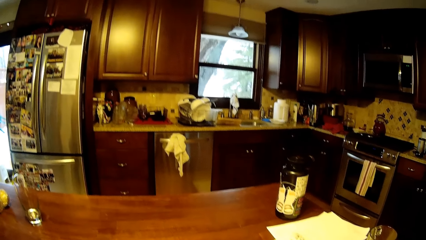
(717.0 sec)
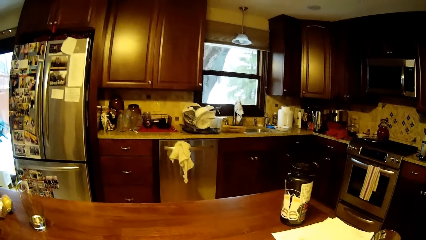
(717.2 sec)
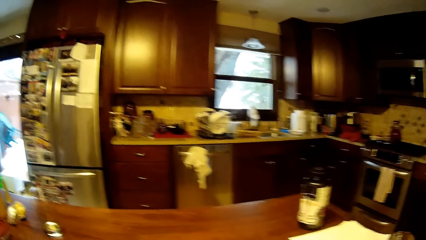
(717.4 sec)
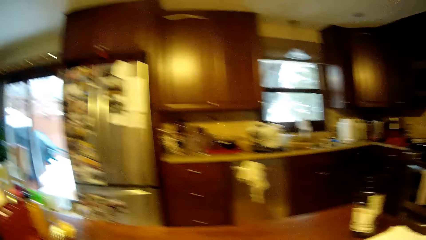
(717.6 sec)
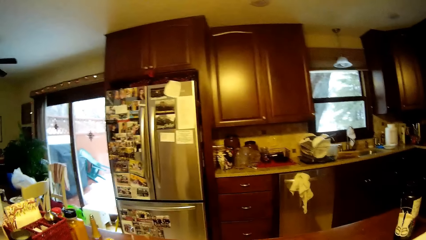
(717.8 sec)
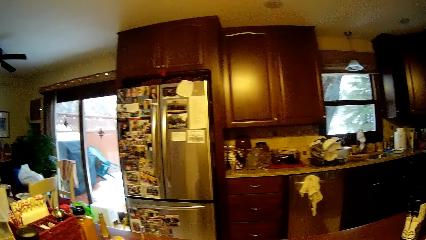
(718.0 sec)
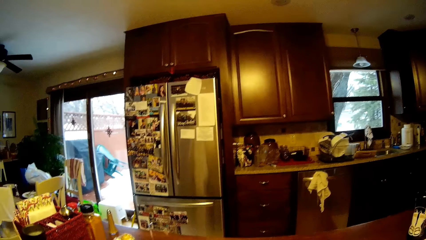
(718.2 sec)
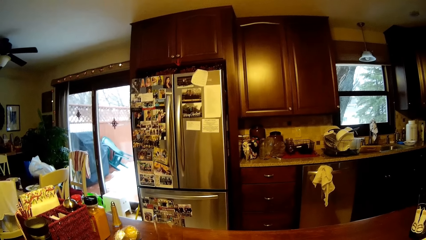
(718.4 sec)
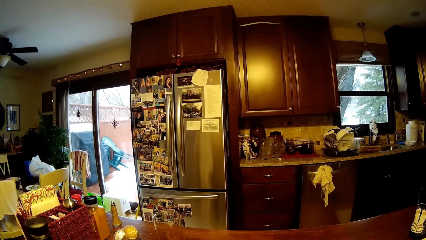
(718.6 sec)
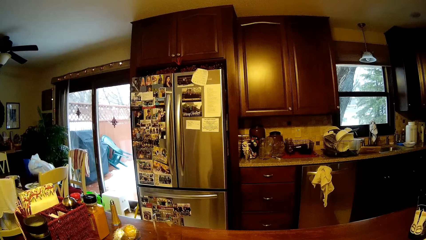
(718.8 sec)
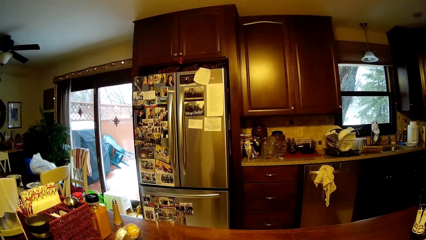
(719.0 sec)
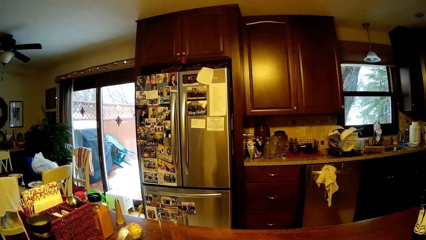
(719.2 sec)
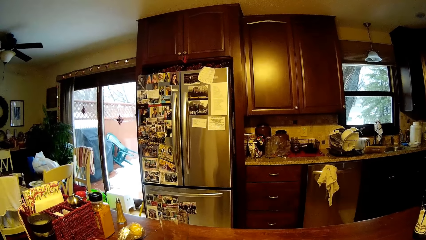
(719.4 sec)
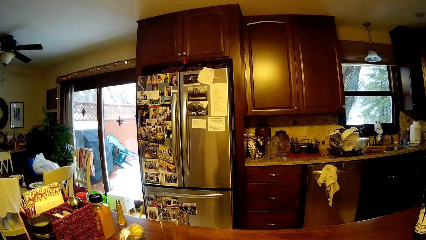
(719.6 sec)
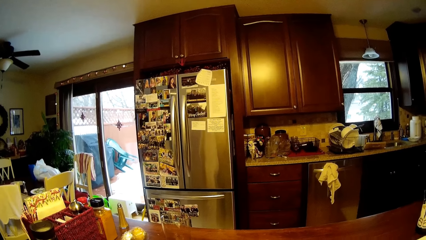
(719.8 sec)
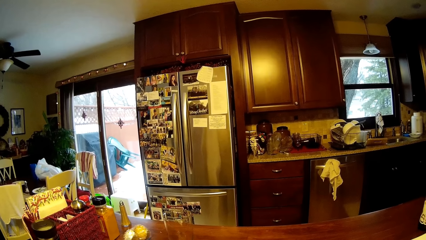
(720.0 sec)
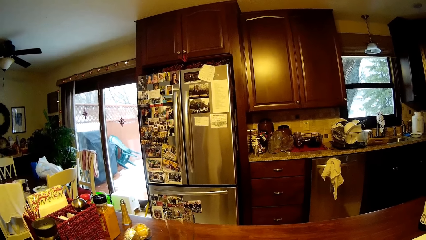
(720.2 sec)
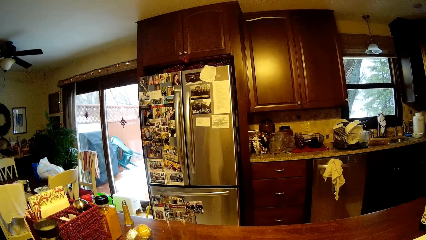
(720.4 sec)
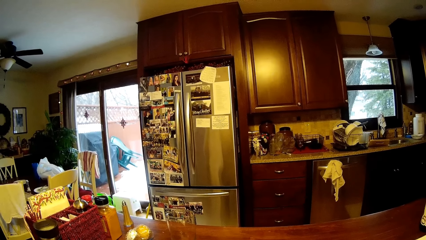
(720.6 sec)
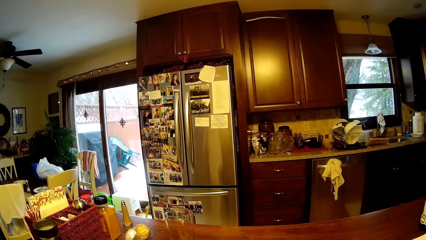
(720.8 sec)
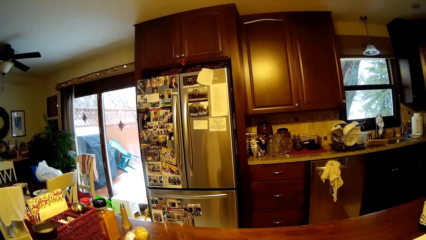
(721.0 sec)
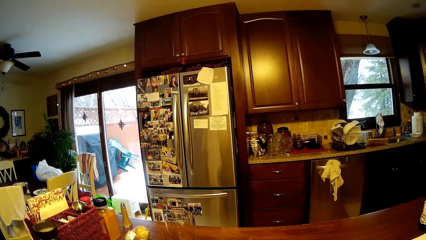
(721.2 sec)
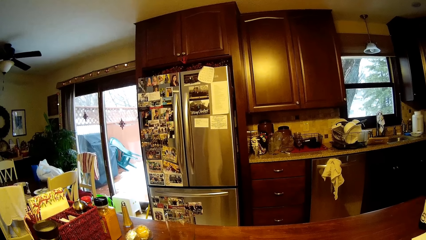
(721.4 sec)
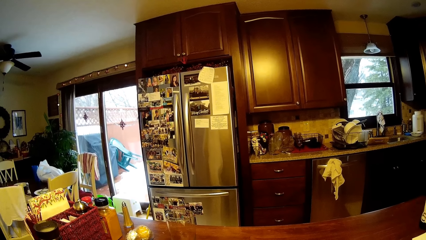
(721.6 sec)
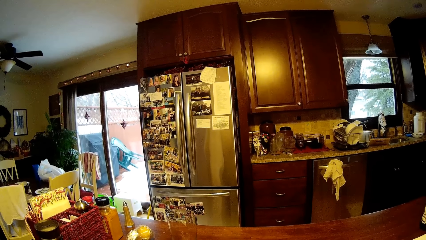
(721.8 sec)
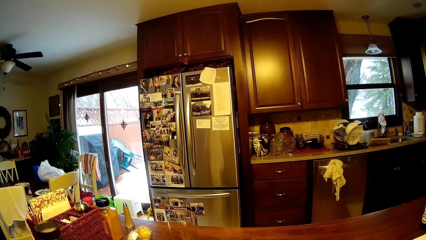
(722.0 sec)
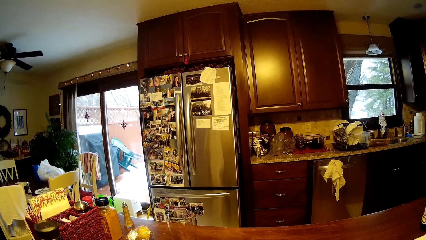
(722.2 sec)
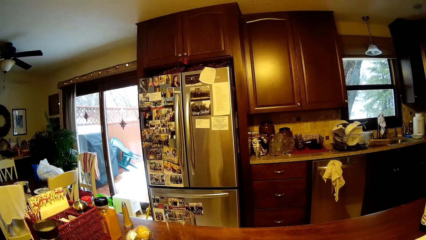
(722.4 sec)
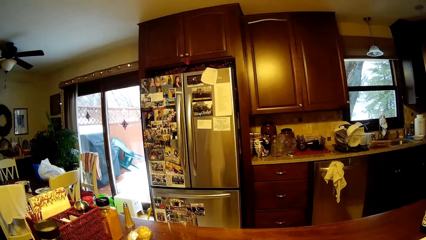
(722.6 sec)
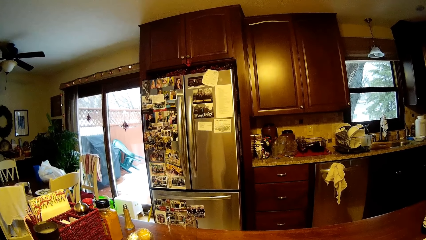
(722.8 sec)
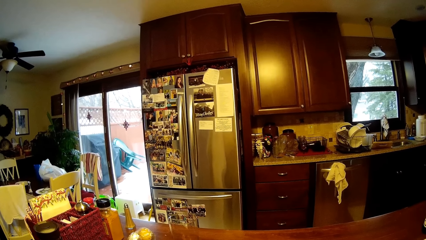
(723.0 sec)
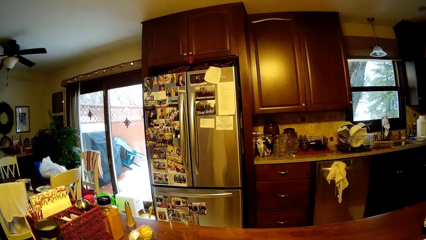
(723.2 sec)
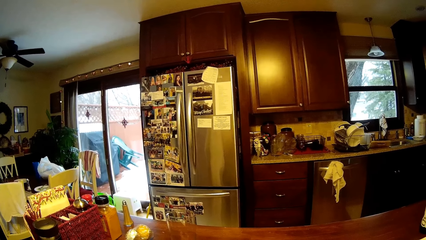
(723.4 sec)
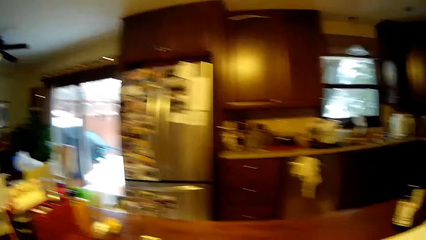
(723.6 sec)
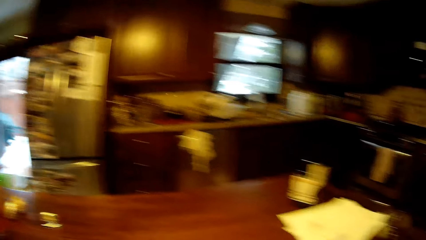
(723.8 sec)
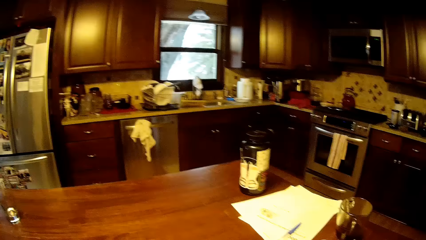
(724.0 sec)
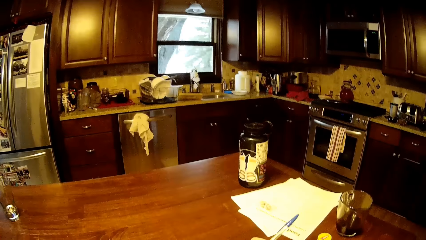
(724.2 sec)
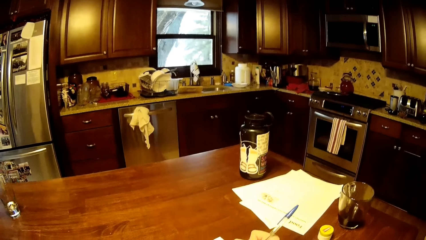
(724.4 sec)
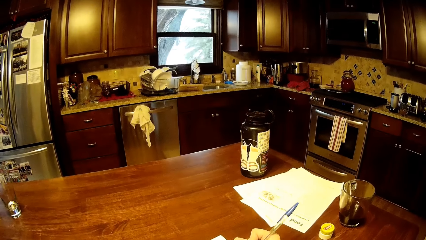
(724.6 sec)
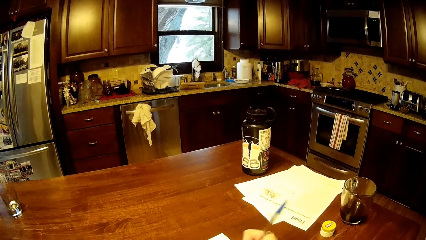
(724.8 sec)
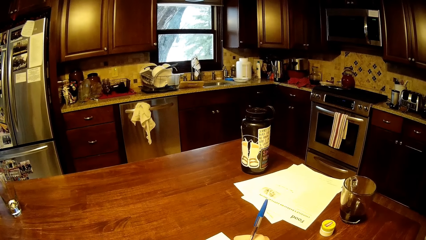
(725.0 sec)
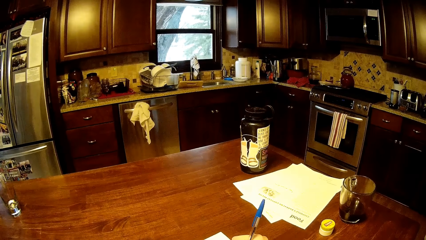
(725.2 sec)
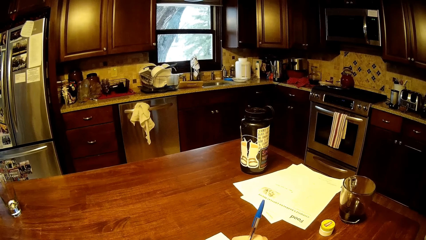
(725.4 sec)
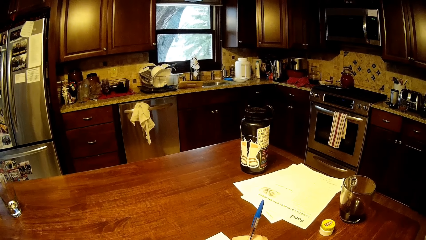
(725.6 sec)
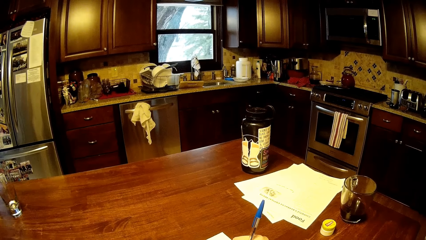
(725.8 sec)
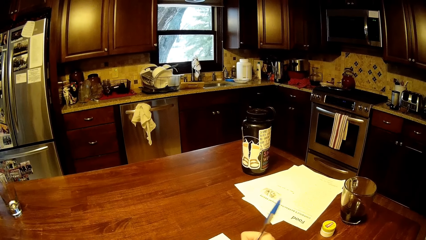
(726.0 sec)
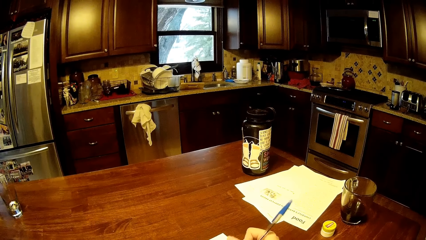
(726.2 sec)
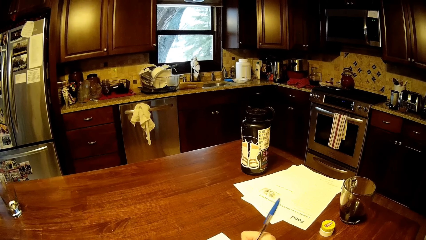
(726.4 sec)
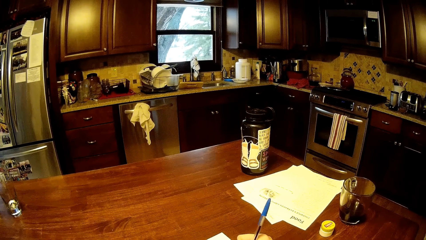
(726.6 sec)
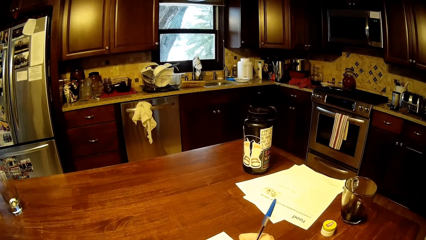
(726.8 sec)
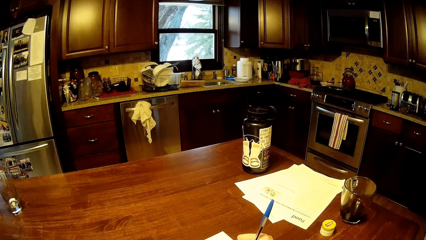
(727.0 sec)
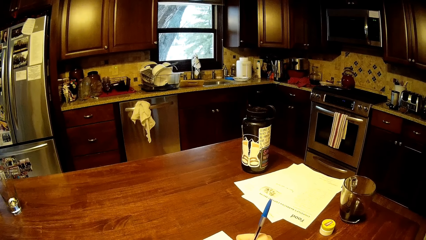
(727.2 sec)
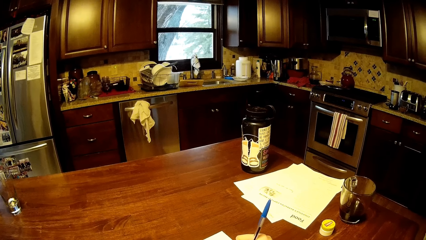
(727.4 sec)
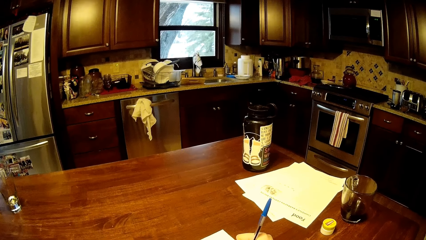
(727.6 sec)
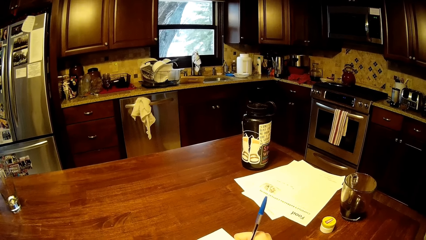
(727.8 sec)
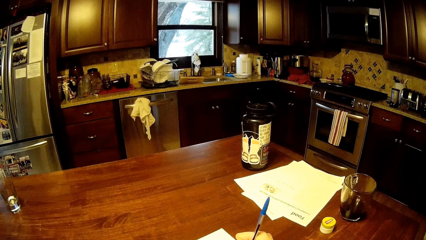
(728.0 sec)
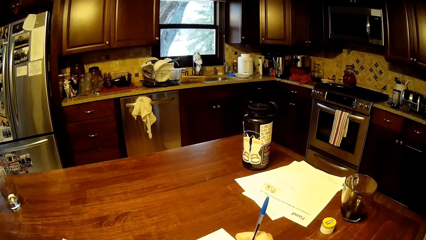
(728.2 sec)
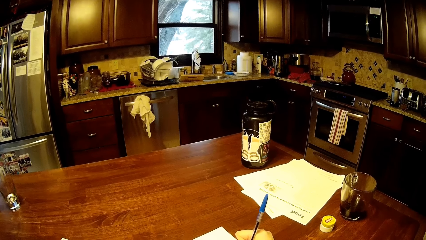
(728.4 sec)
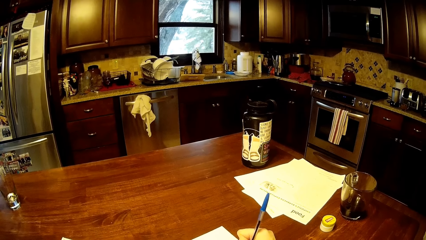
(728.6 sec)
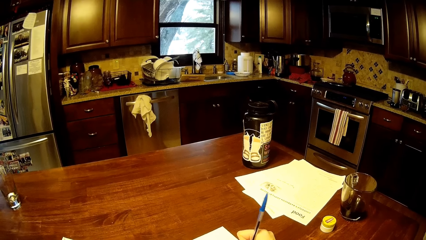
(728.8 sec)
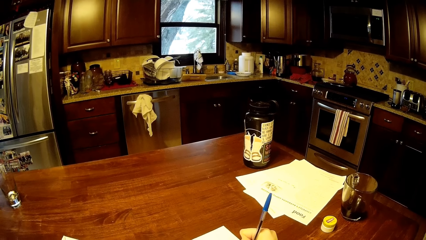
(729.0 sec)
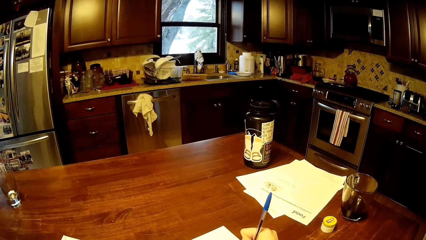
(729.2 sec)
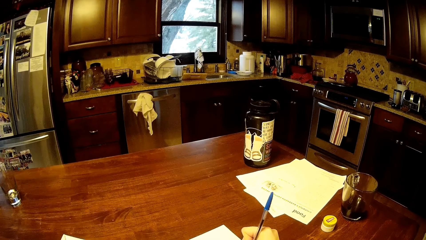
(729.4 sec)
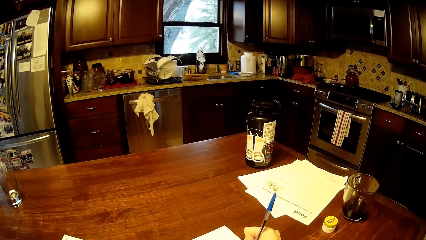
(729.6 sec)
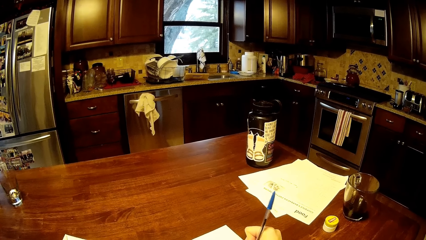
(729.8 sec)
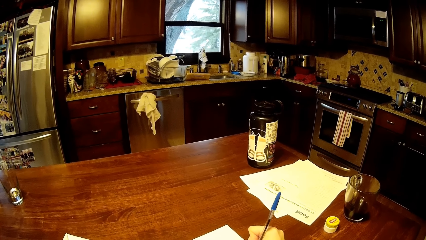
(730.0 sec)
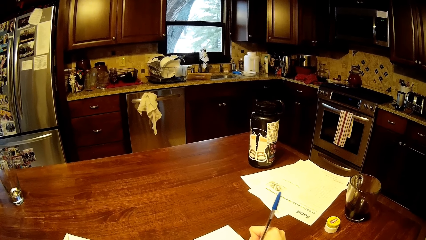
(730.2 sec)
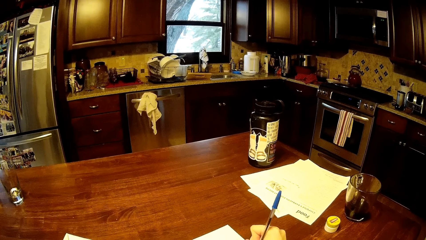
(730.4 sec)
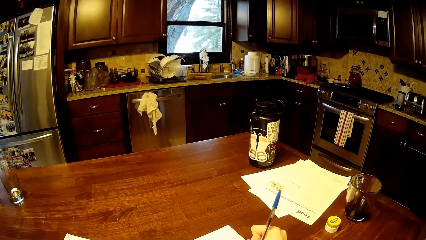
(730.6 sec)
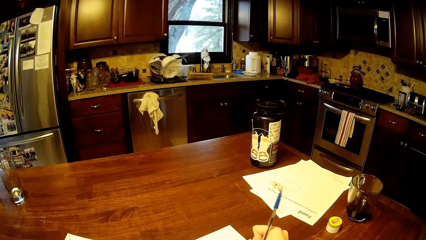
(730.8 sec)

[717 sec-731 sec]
The camera wearer looks around. They write down.

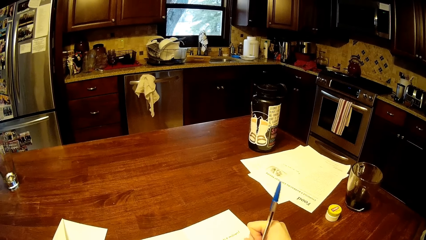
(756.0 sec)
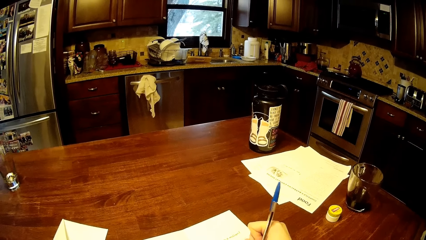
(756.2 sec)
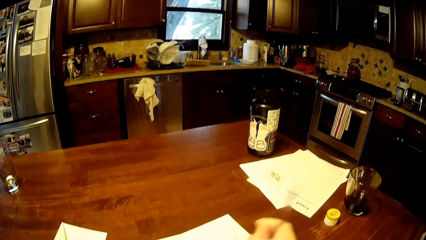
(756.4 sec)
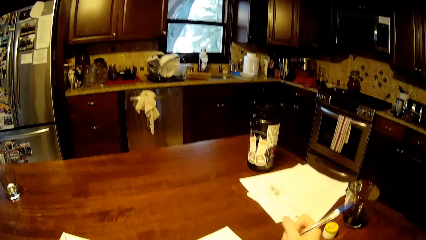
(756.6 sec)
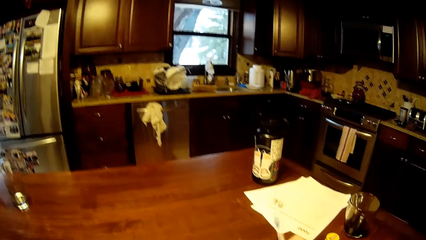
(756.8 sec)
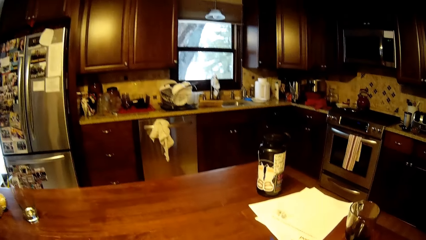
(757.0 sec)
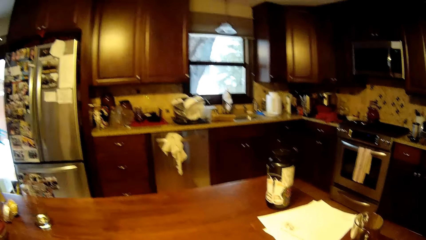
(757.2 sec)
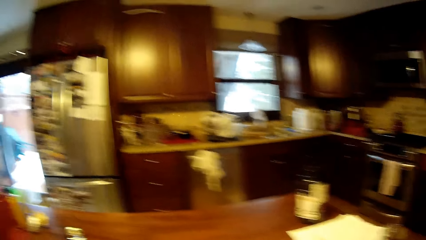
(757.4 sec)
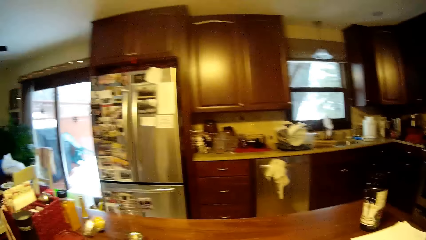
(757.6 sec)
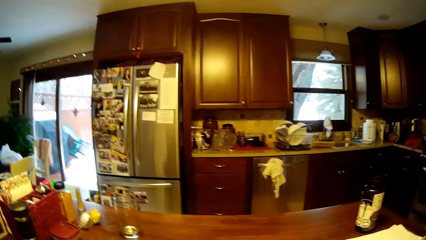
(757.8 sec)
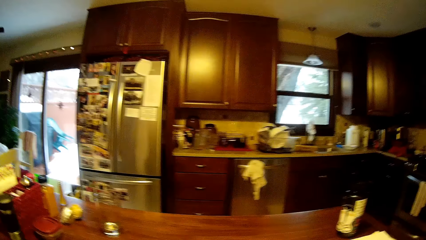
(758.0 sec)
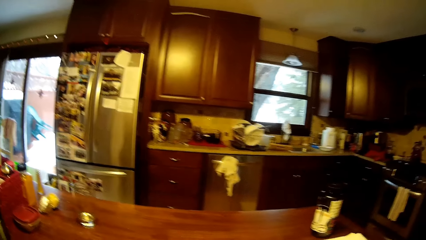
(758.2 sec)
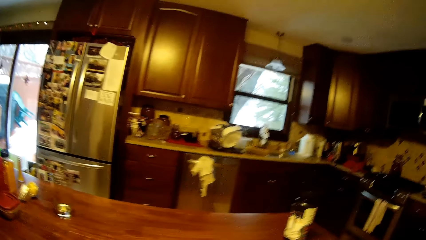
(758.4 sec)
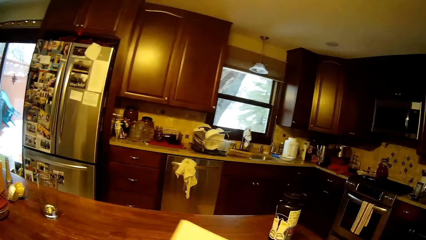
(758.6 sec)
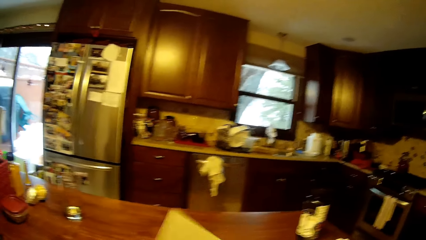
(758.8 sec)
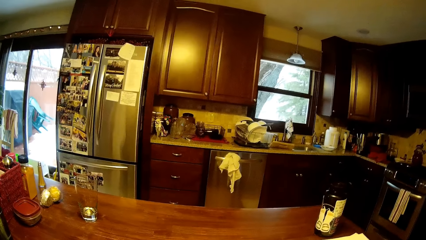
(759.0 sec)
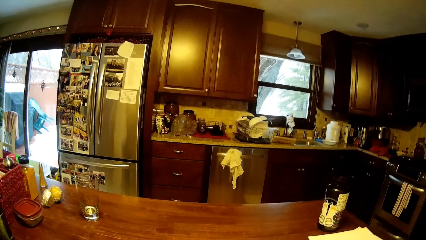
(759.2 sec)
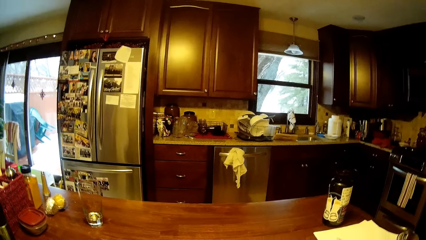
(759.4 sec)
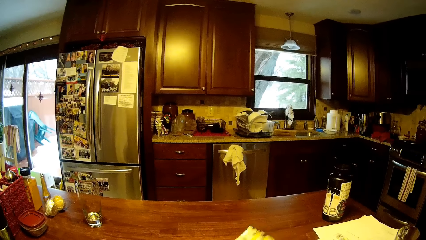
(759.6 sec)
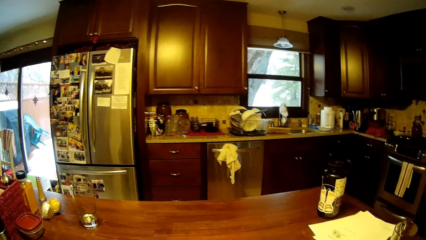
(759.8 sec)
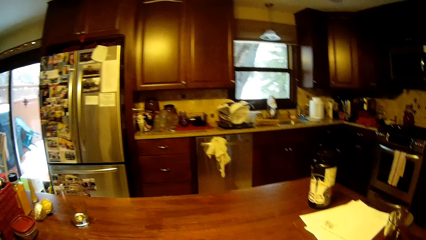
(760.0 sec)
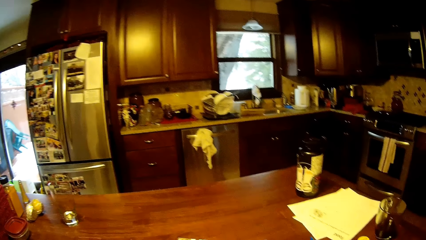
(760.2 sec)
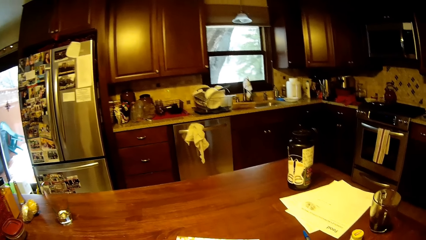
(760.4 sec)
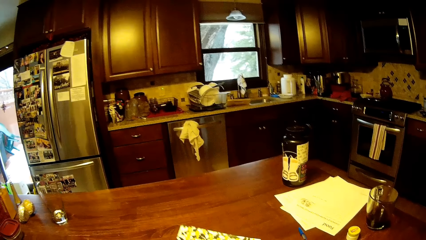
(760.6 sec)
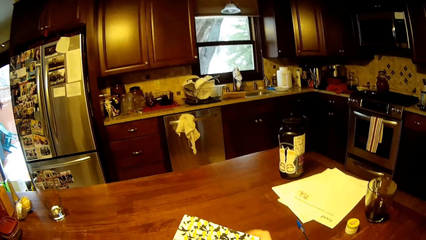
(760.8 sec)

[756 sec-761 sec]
The camera wearer drops the pen. They look around. They turn the book.
